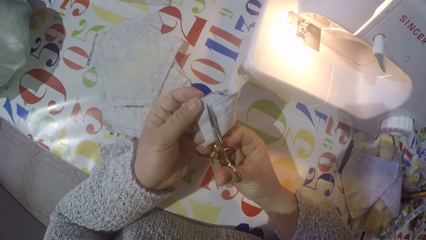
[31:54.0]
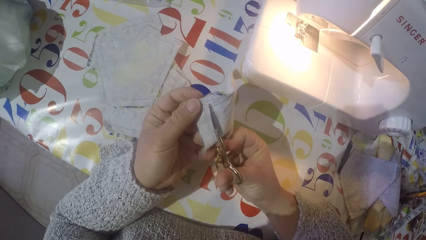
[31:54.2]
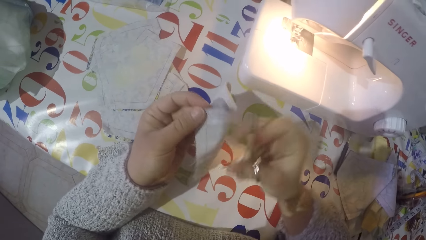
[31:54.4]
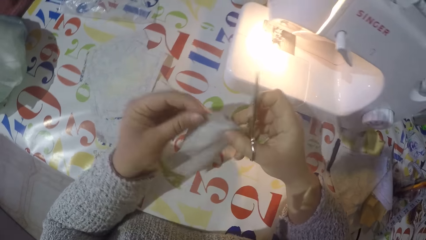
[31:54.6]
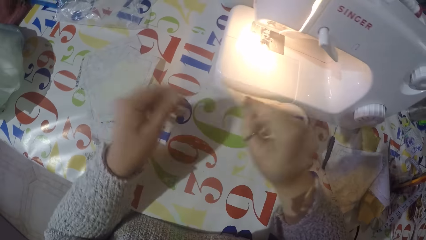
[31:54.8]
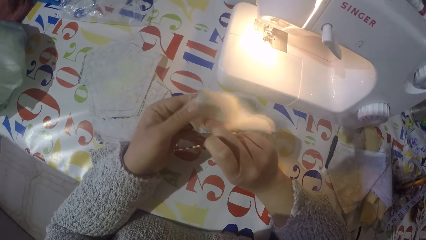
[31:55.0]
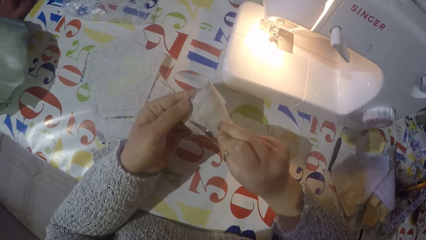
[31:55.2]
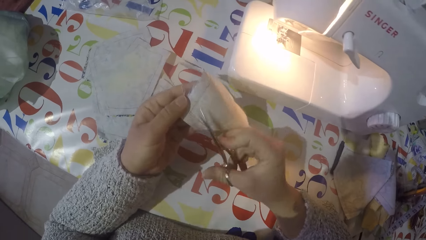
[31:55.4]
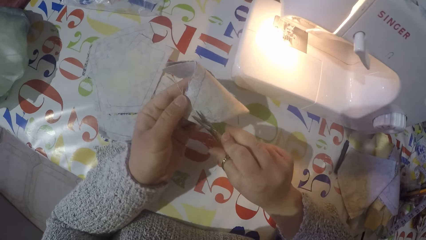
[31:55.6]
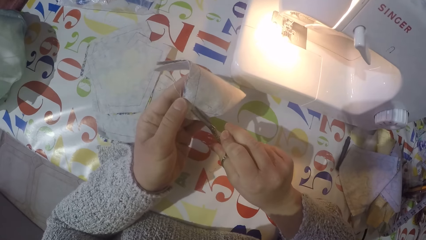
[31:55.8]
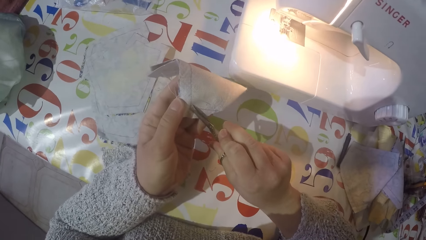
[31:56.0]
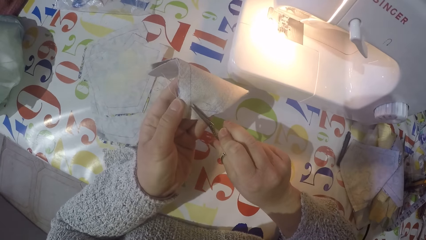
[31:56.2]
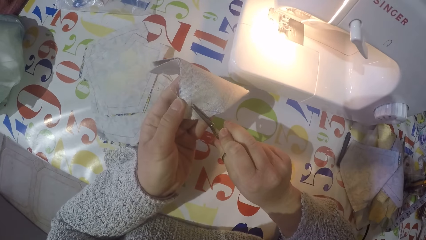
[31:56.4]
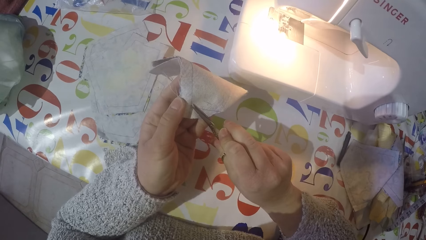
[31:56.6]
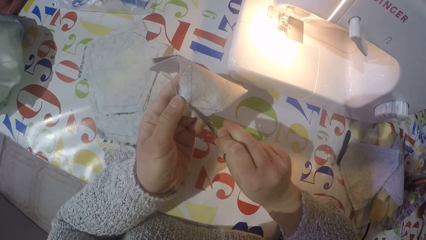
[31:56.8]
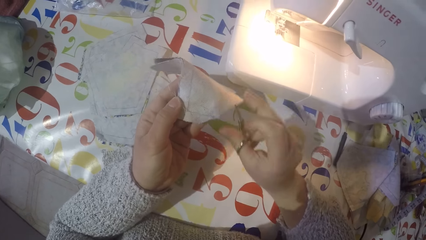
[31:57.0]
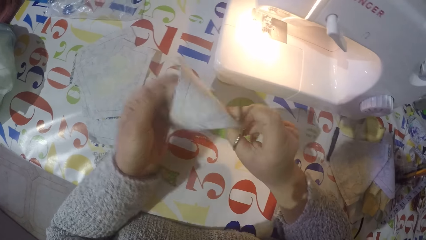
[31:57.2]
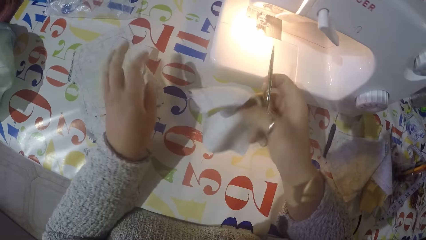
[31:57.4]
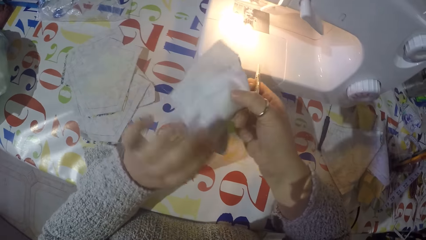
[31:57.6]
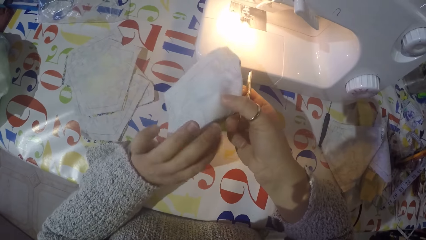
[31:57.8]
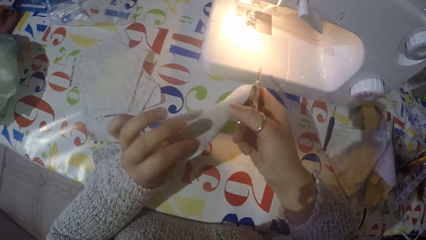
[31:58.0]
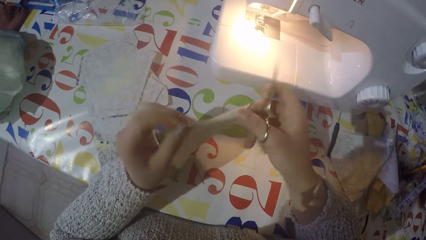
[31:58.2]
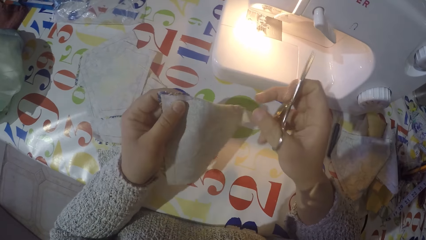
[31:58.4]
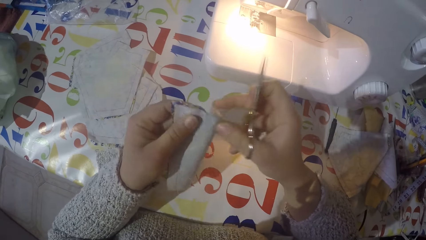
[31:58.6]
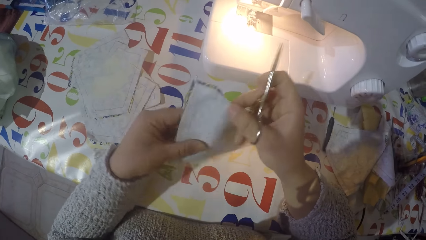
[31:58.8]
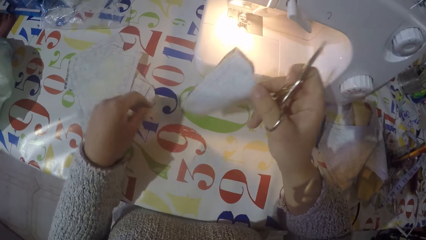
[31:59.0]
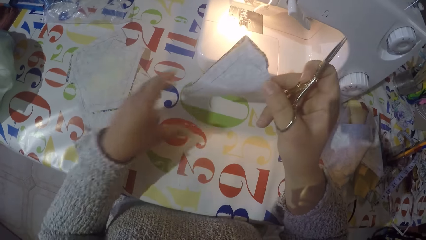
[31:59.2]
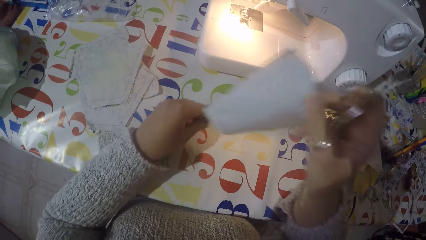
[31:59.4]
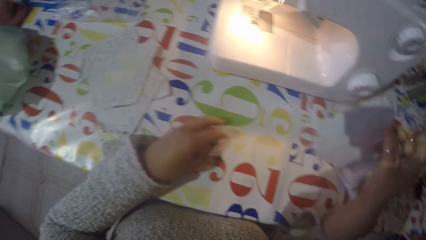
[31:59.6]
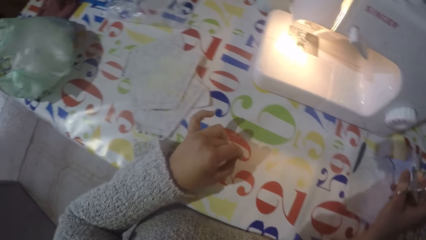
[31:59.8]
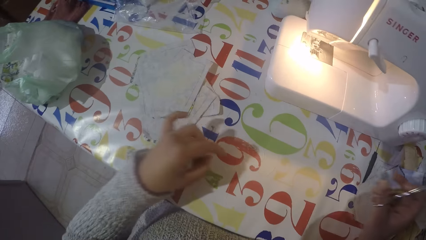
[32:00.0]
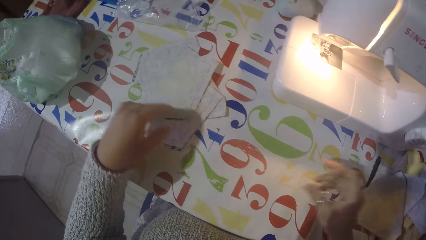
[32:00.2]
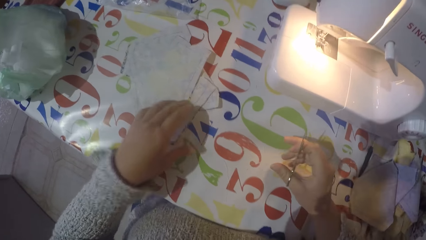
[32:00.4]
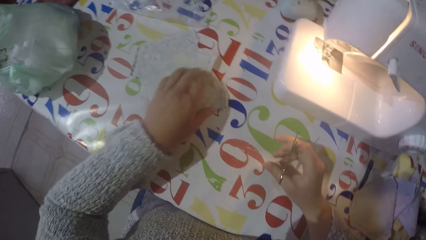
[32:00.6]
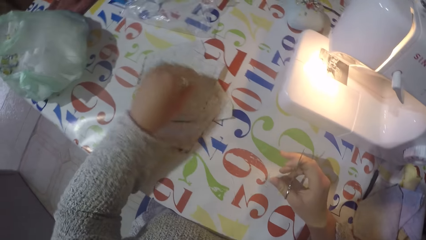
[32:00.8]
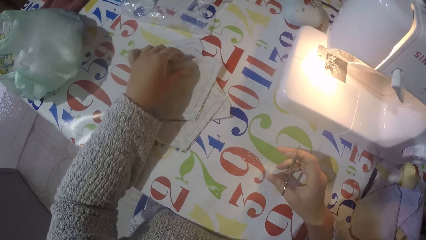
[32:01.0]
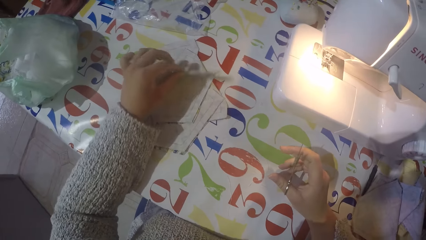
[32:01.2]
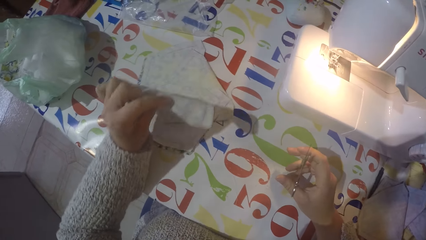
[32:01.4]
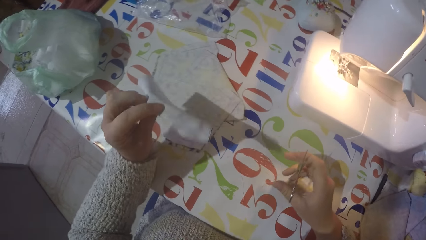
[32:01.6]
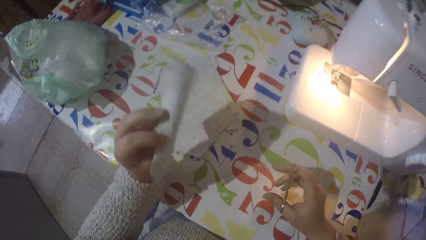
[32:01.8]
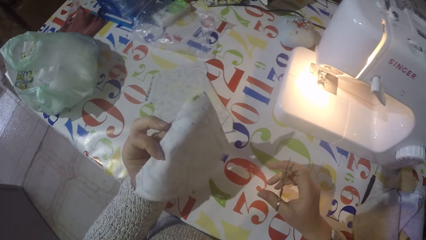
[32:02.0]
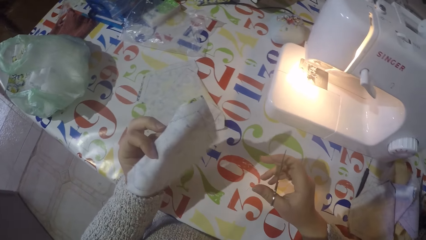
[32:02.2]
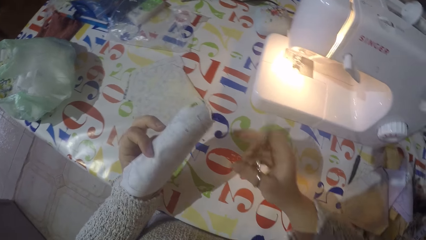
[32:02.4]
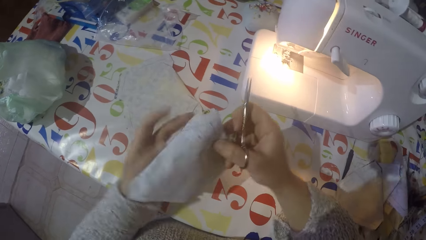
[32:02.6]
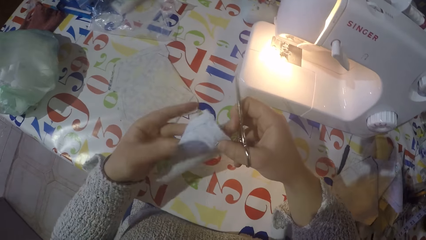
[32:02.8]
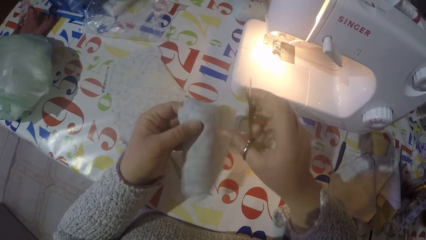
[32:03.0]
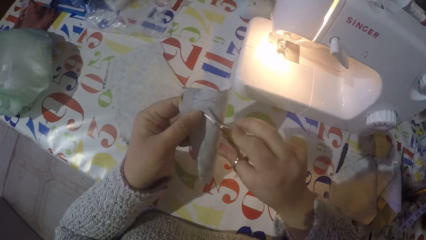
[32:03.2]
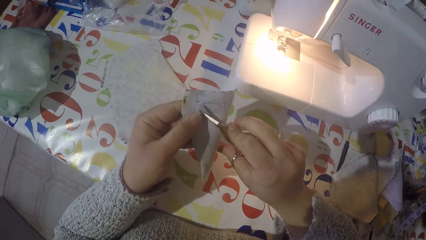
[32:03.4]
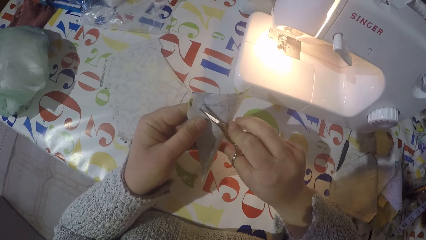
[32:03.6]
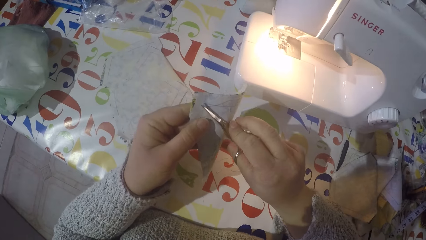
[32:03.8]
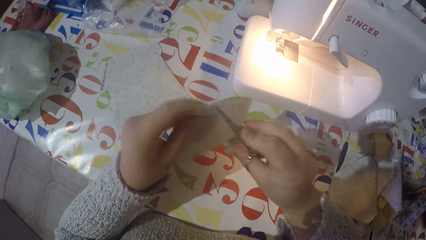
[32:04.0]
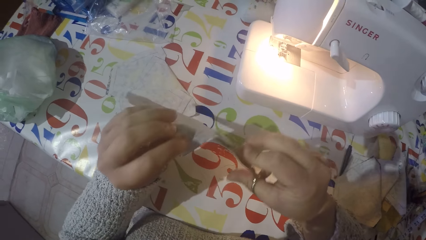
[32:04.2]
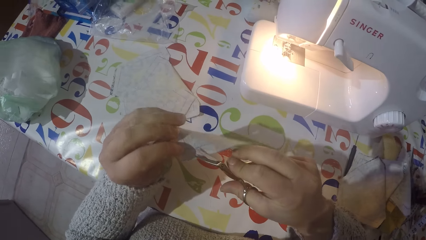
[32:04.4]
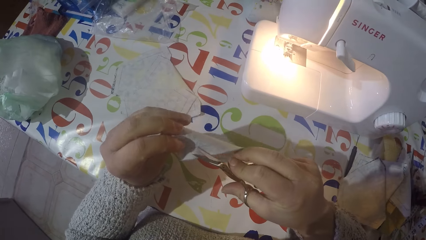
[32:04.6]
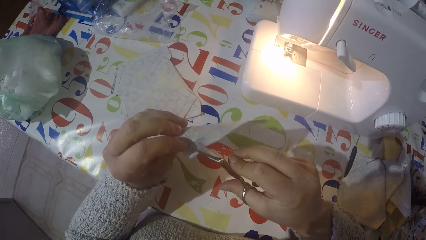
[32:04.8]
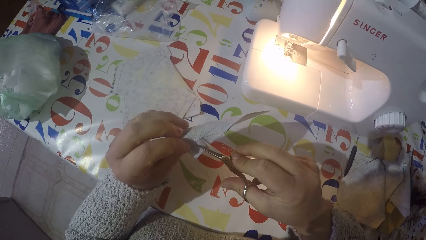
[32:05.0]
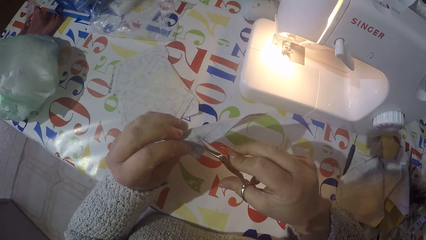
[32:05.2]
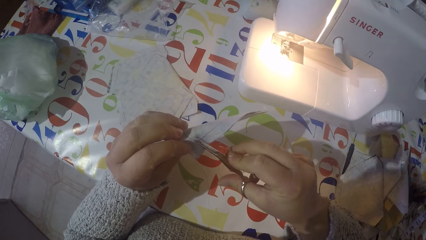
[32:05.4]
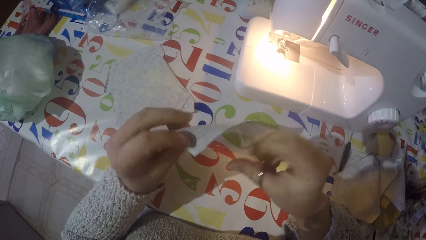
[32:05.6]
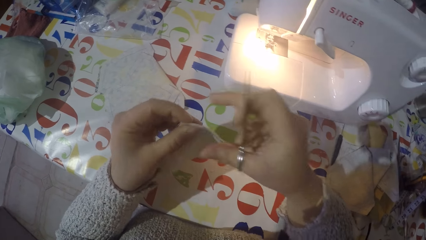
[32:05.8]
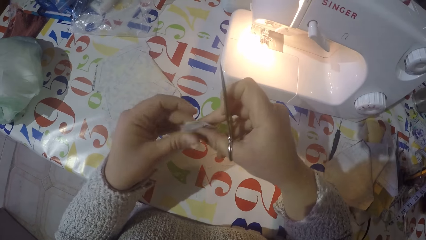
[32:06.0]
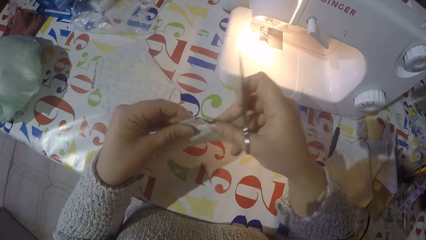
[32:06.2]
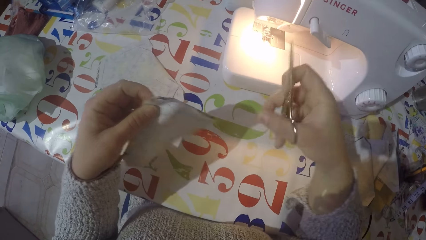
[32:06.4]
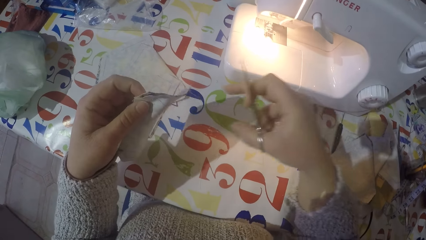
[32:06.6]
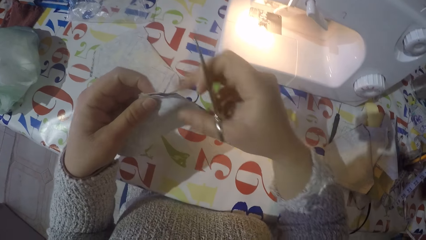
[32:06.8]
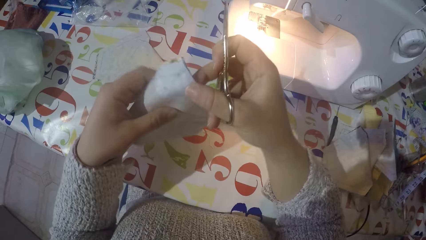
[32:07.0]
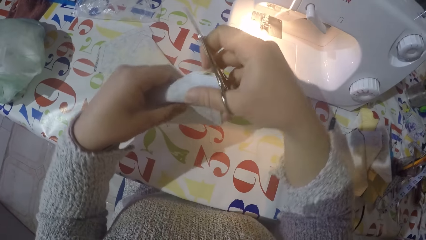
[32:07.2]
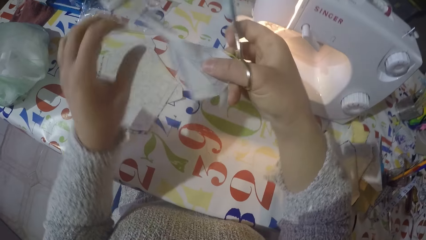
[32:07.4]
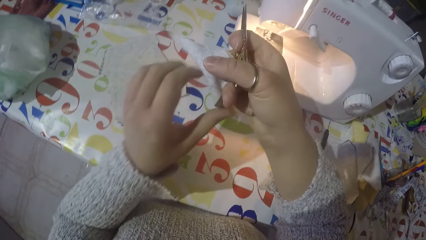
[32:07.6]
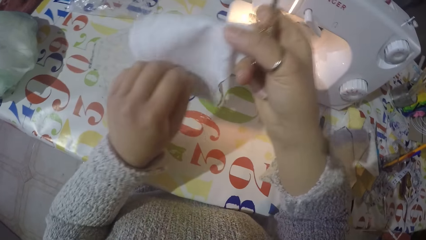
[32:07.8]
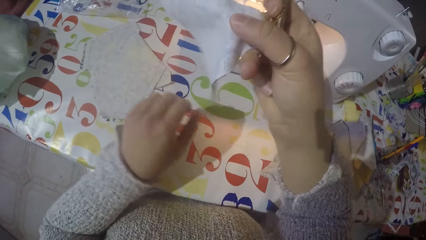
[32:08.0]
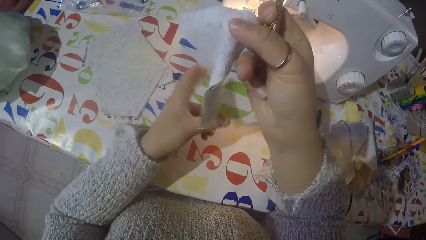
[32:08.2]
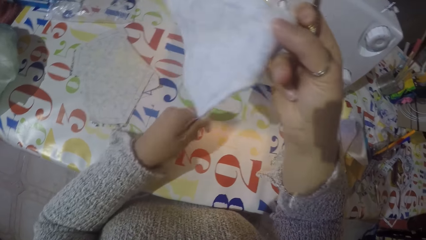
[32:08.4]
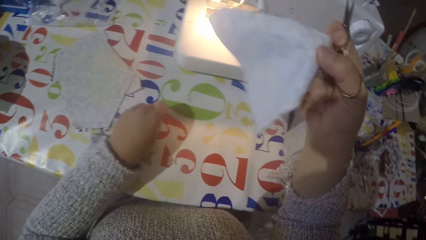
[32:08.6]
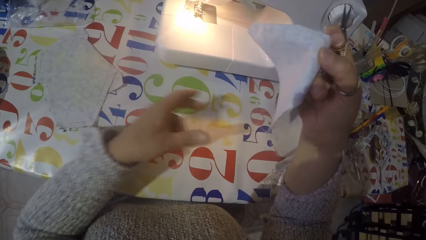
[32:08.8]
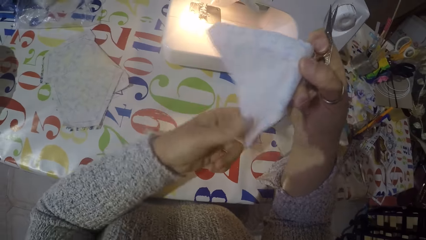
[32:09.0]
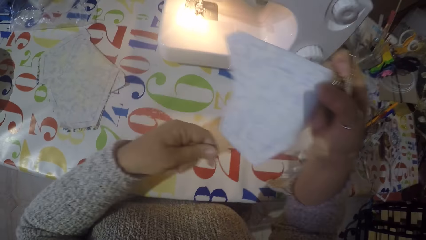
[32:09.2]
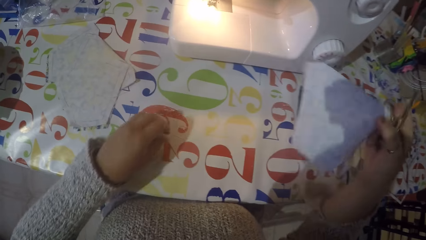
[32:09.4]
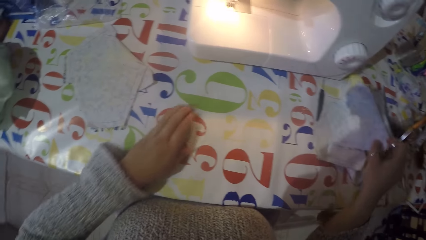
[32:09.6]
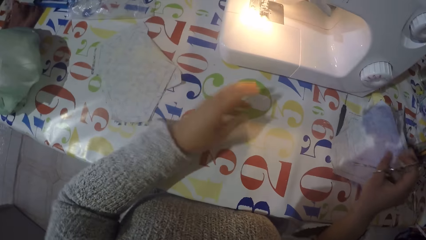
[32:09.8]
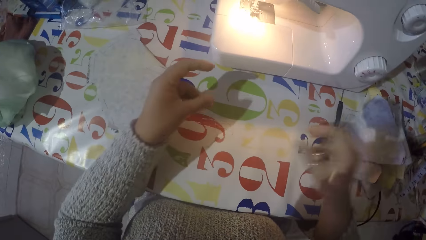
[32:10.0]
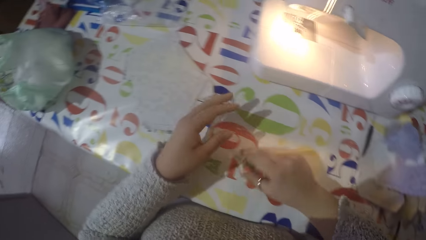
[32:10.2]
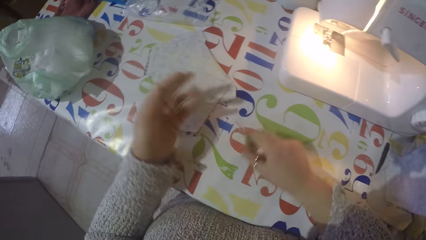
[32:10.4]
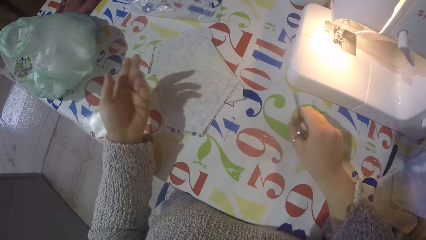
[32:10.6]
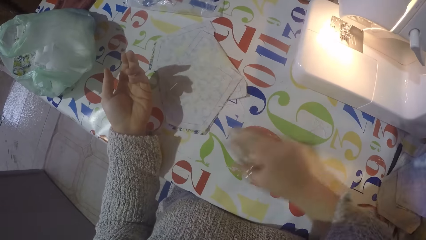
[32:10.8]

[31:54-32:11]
The camera wearer turns a piece of cloth. He cuts a thread on the piece of cloth using scissors. He looks at the piece of cloth. He pulls the sewing threads. He puts the piece of cloth on the table with the rest with his right hand. He puts the thread on the table with his left hand. He picks another piece of cloth from the table with his left hand. He looks at the piece of cloth. He cuts a thread on the piece of cloth using the scissors. He turns the piece of cloth. He cuts a thread on the piece of cloth using the scissors. He pulls the sewing threads. He looks at the piece of cloth. He removes a thread from the piece of cloth with his left hand. He moves the sewing threads on the table. He puts the piece of cloth on the table with the rest with his right hand.
